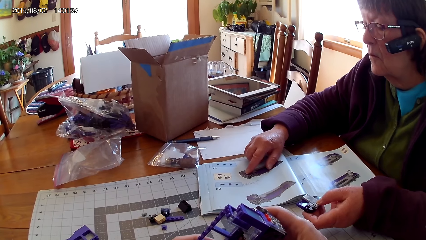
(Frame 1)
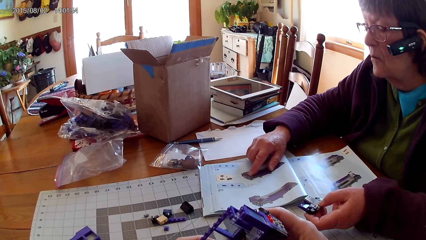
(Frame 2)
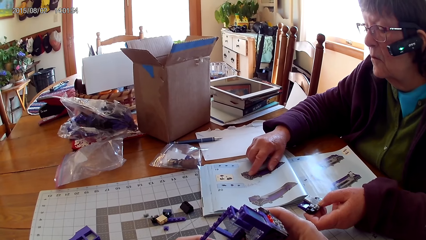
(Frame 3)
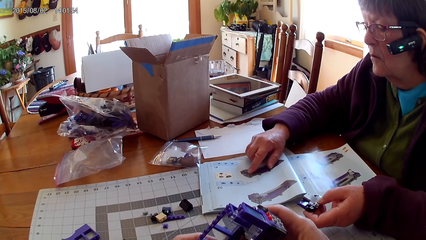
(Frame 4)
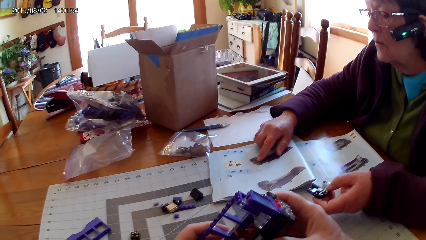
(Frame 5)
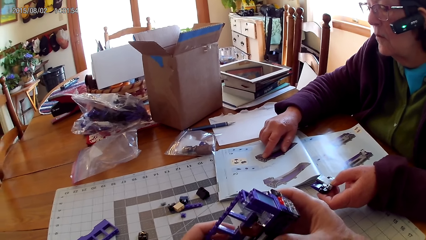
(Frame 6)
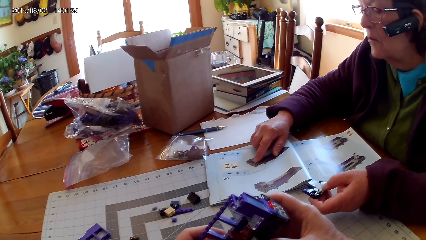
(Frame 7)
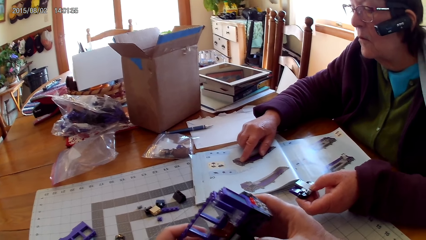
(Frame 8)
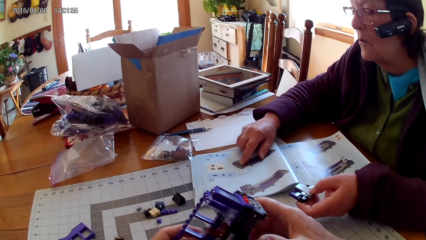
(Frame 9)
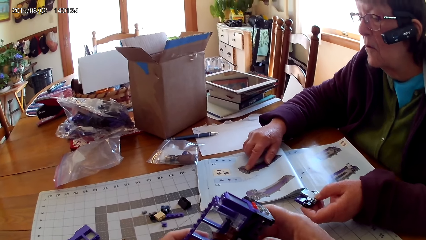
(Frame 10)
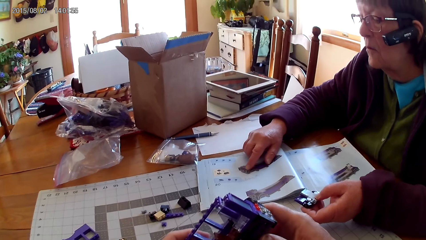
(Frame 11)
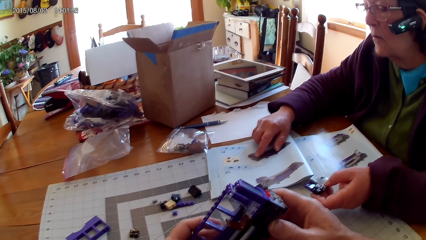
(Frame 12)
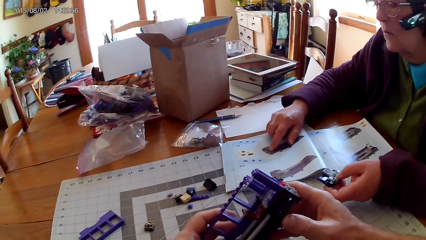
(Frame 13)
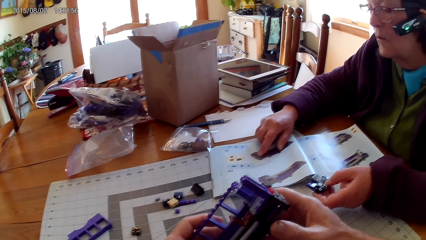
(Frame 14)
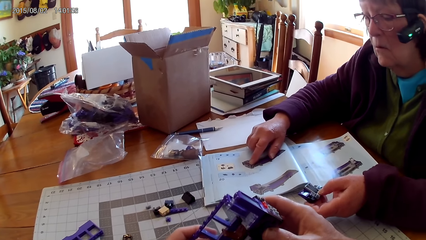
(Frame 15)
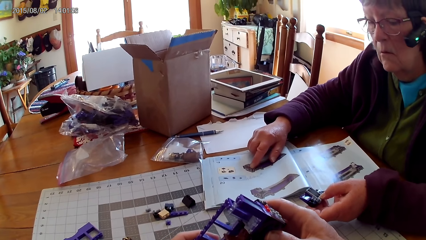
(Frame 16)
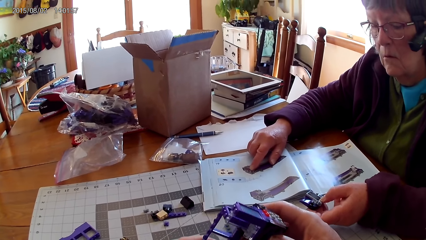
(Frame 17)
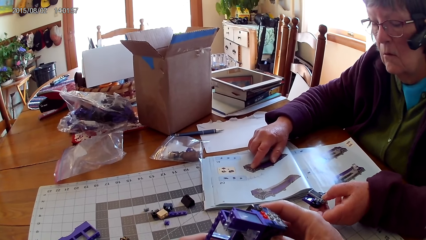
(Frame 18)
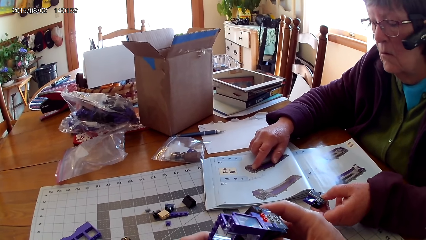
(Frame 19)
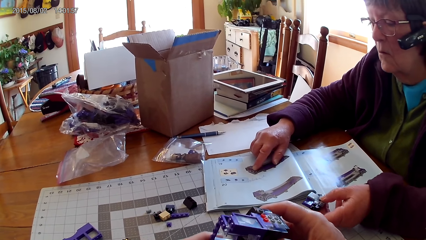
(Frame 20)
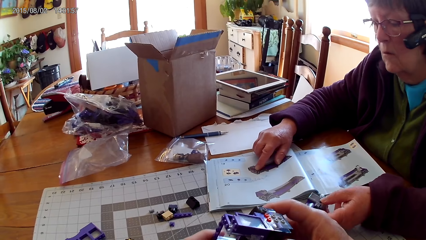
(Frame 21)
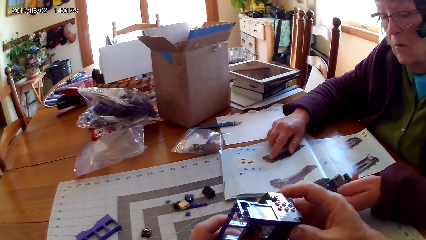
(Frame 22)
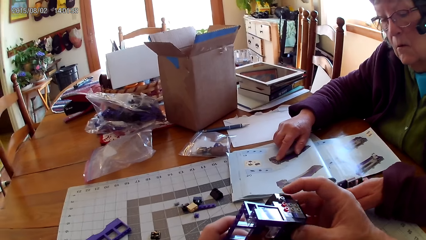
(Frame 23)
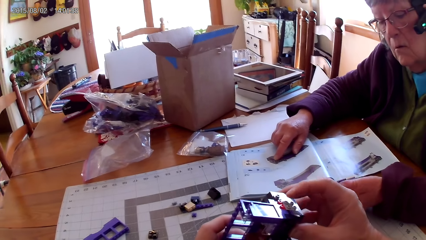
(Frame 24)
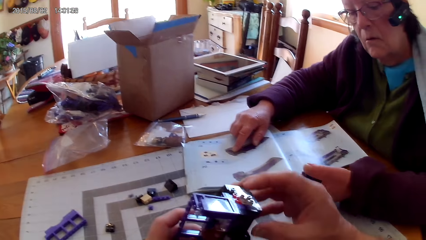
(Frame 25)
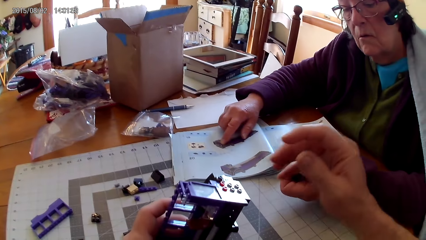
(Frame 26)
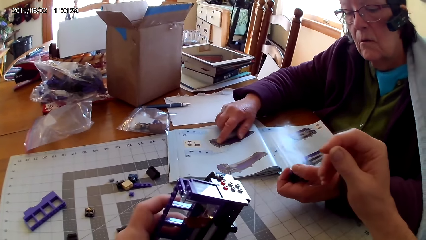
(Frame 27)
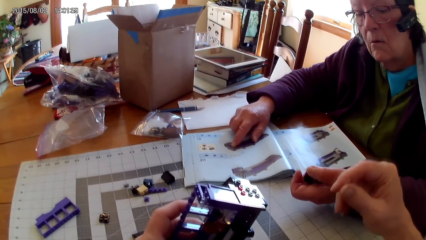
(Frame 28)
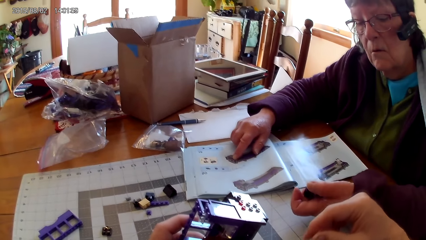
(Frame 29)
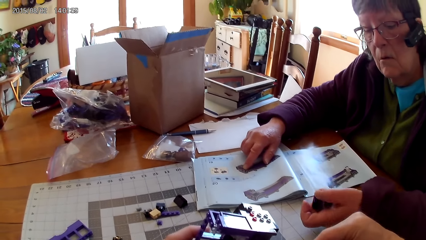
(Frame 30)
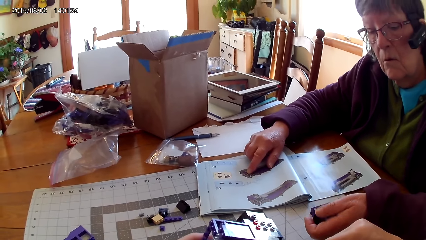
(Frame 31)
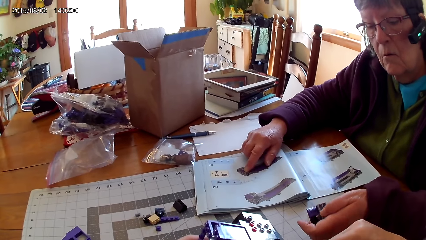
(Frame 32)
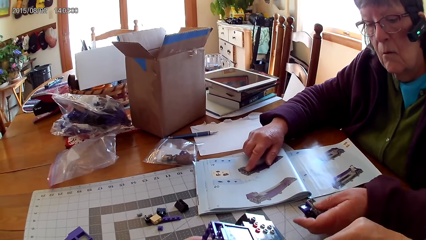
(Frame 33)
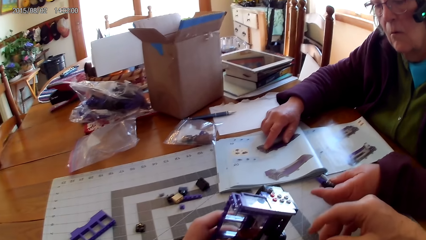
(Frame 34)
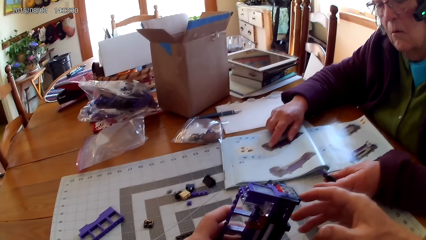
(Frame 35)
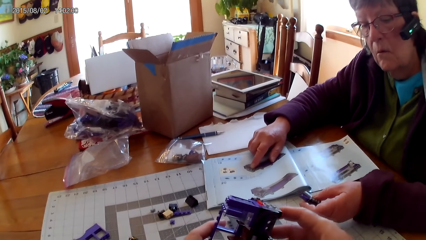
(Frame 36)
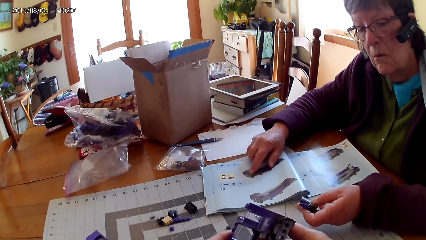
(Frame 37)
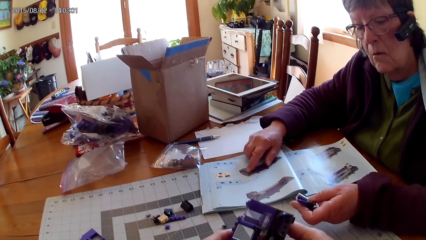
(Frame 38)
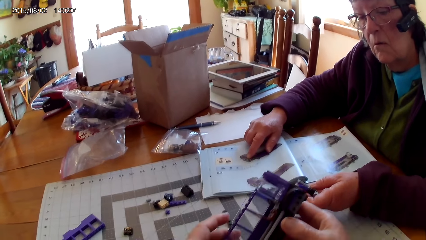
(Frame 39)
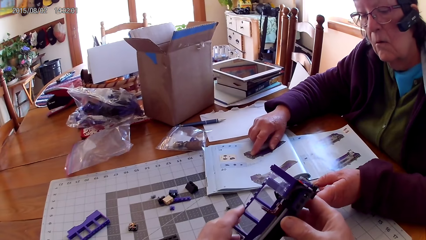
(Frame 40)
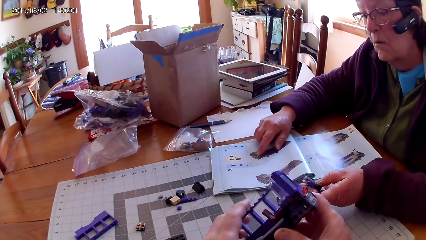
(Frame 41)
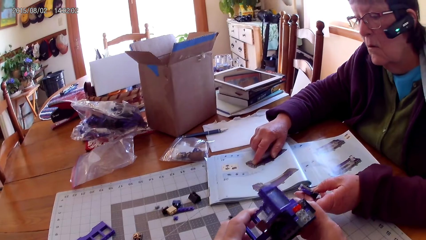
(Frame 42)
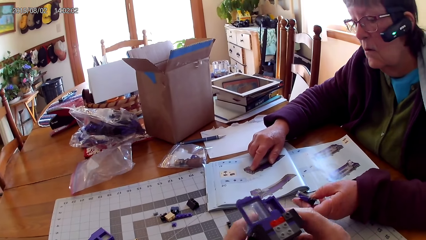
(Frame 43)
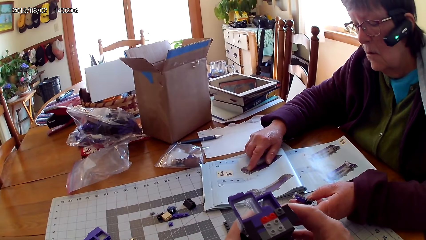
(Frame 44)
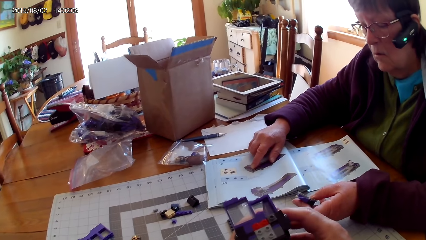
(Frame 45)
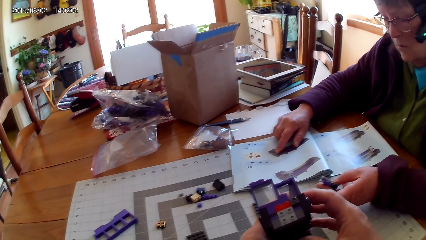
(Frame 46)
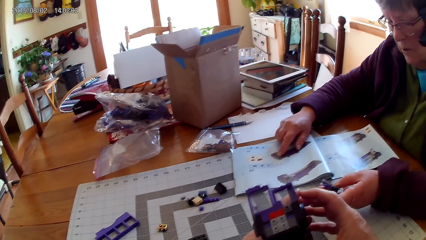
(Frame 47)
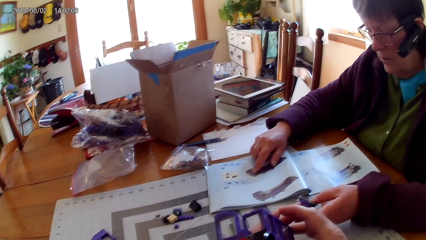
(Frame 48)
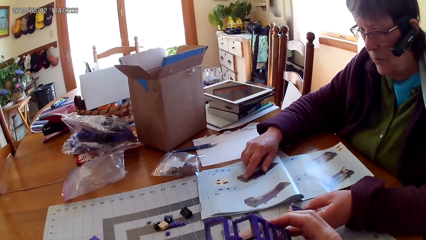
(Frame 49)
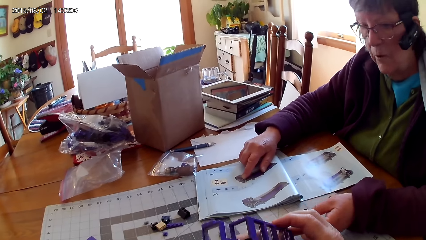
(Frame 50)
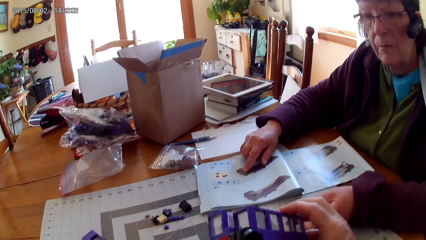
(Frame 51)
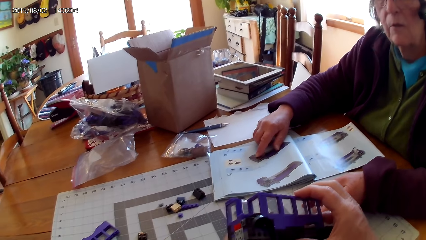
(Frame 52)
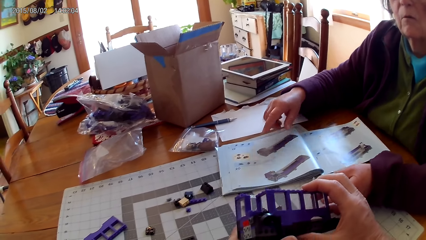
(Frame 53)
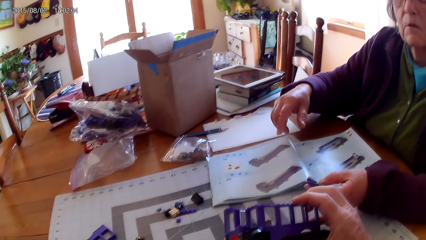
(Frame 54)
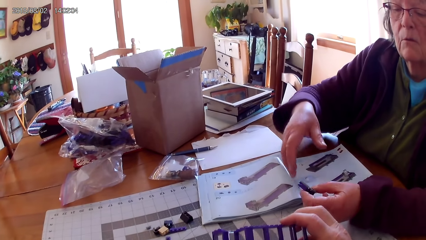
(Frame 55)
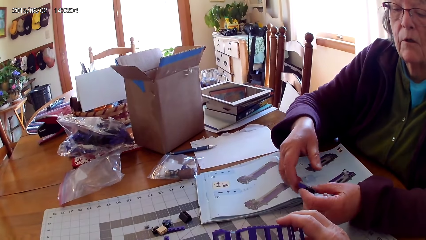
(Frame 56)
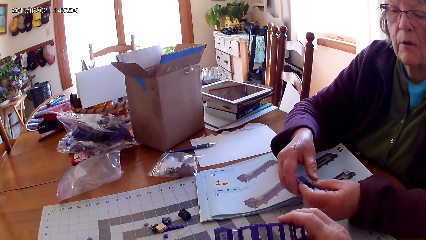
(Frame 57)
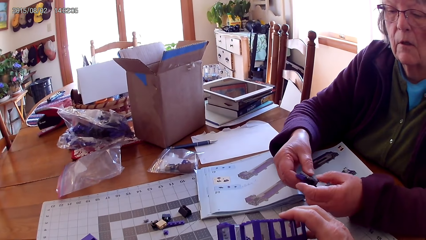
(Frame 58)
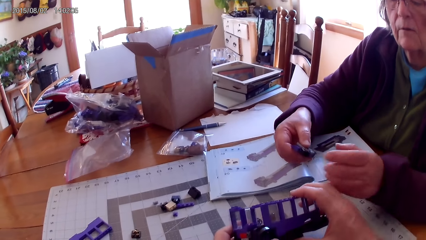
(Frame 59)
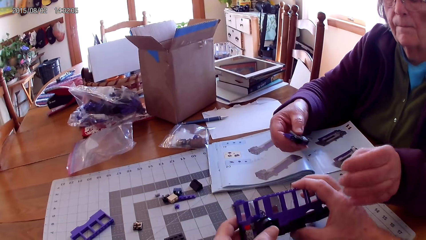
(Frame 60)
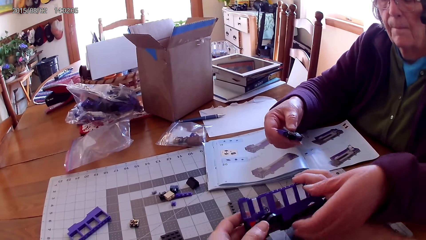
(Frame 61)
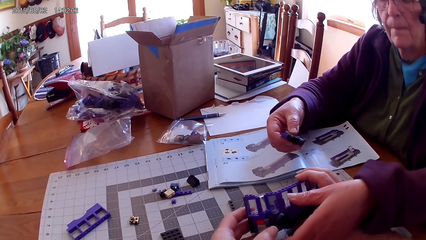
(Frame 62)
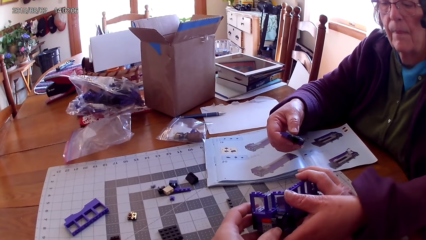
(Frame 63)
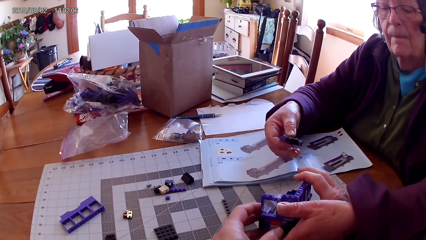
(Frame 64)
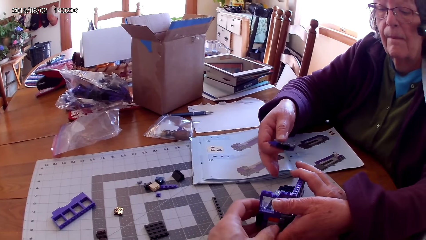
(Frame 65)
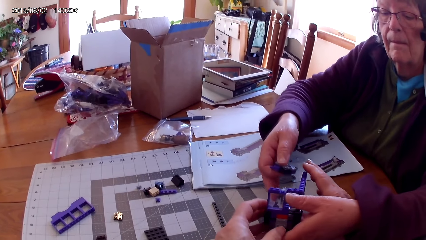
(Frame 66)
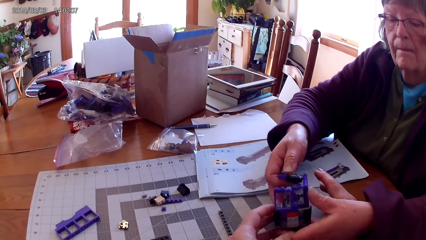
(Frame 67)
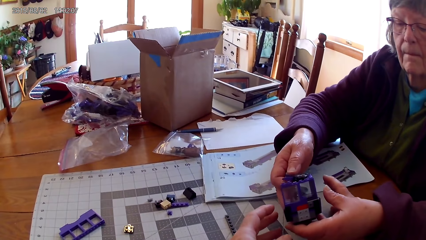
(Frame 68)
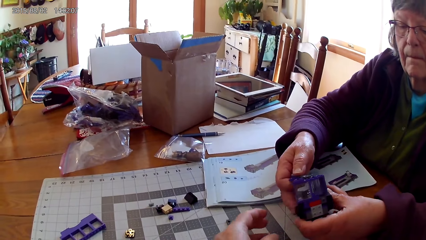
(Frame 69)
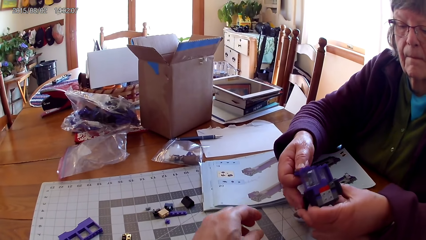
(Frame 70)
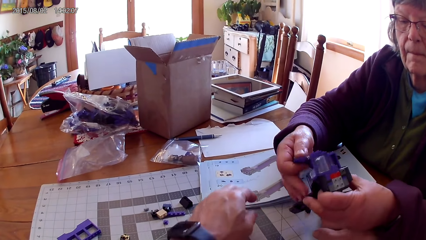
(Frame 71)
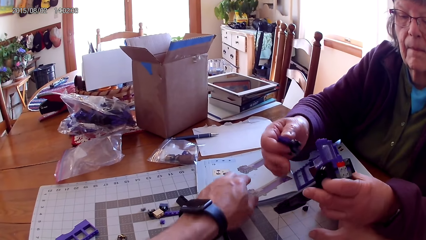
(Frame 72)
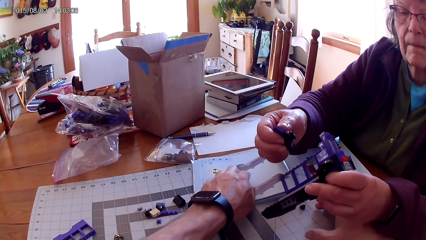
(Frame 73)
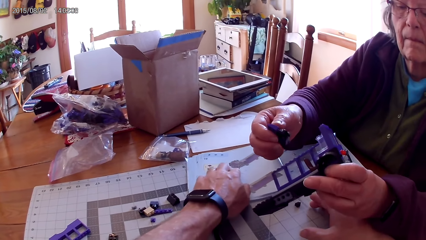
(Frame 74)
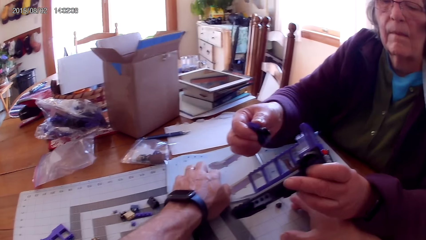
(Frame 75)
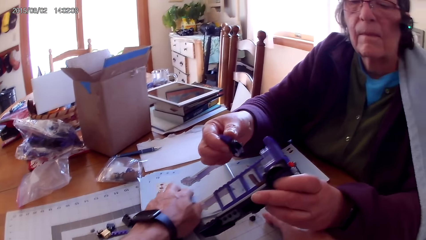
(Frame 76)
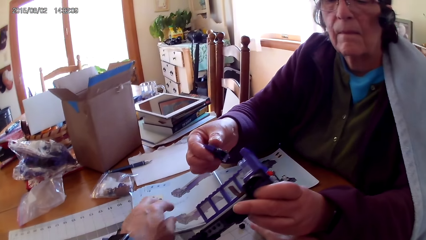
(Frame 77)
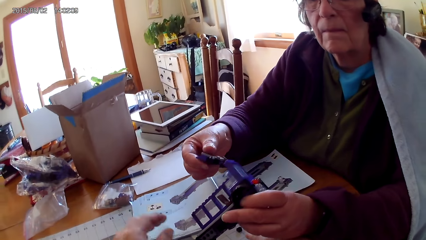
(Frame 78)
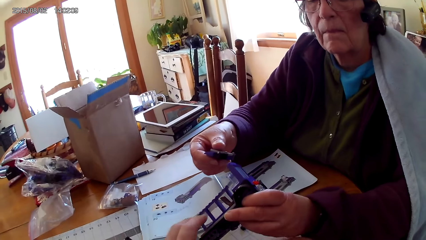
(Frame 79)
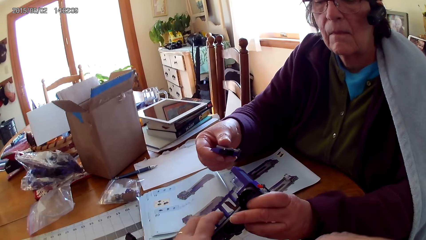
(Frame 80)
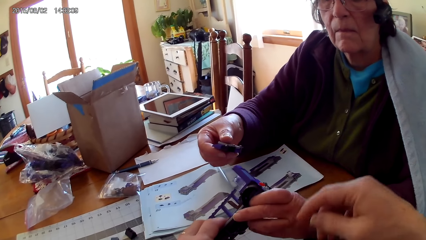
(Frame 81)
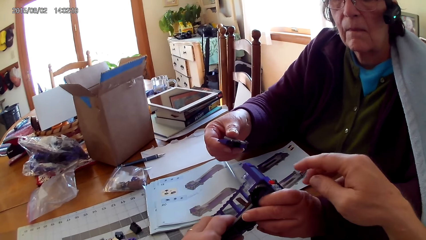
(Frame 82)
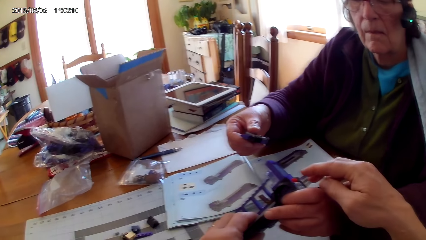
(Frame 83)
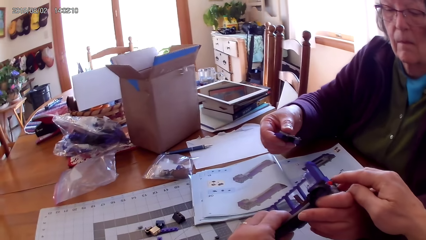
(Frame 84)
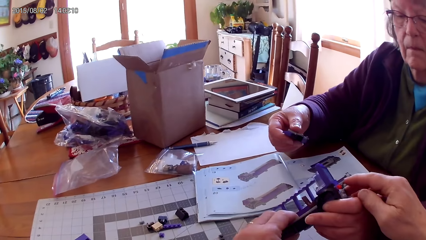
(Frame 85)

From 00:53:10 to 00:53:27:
A lady inspects a LEGO structure. The camera wearer lifts his hand. He rotates the LEGO structure in hands on a table. The lady holds the piece of LEGO. The camera wearer lifts the LEGO box. He interacts with the lady. The lady holds the LEGO piece and picks up the LEGO structure from the camera wearer. The camera wearer helps the lady to fix the LEGO structure.
